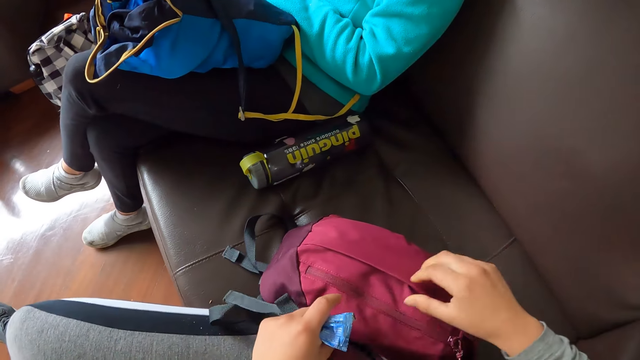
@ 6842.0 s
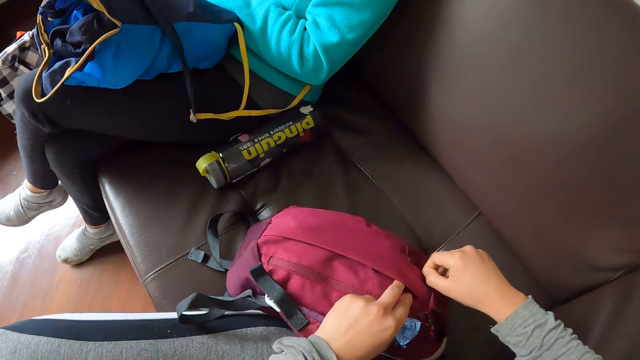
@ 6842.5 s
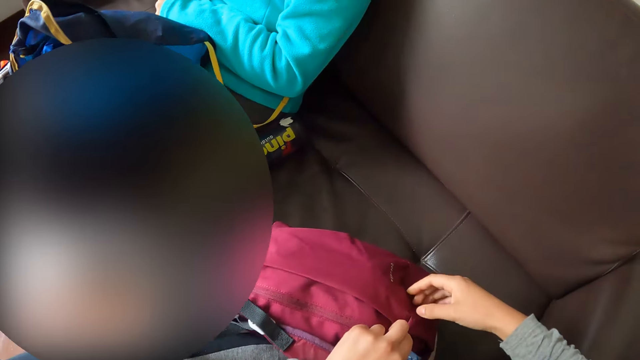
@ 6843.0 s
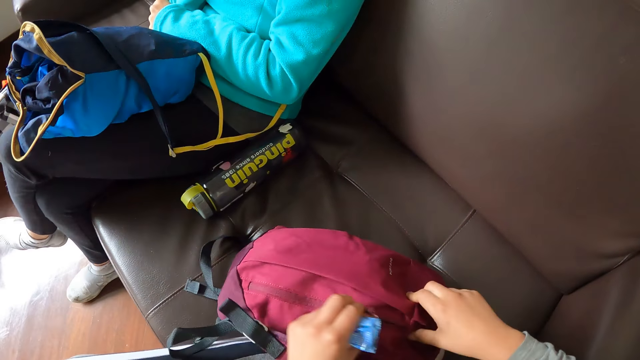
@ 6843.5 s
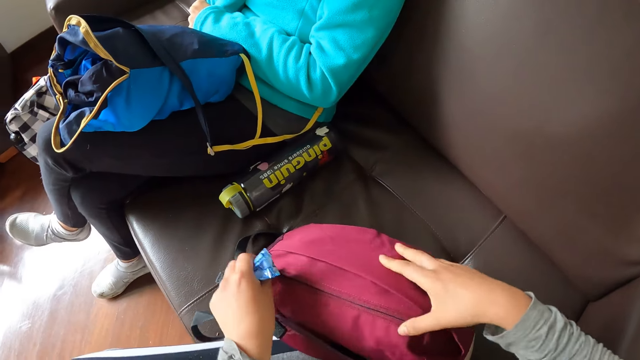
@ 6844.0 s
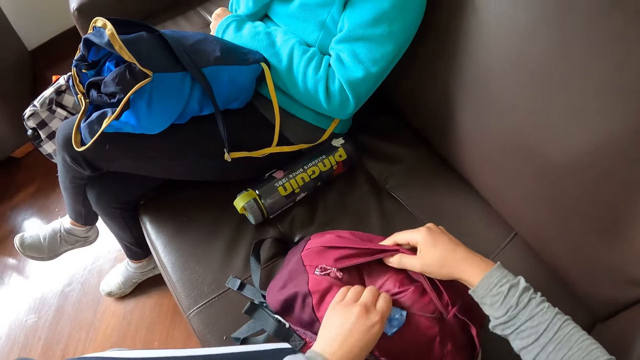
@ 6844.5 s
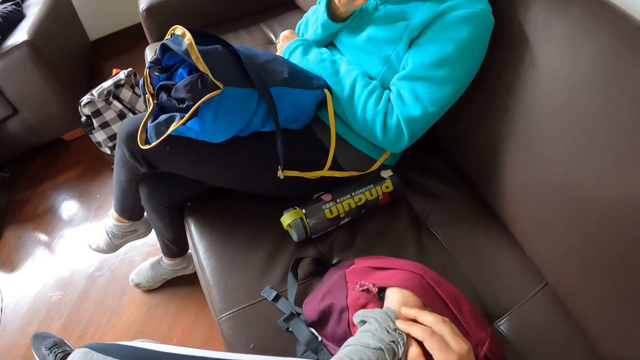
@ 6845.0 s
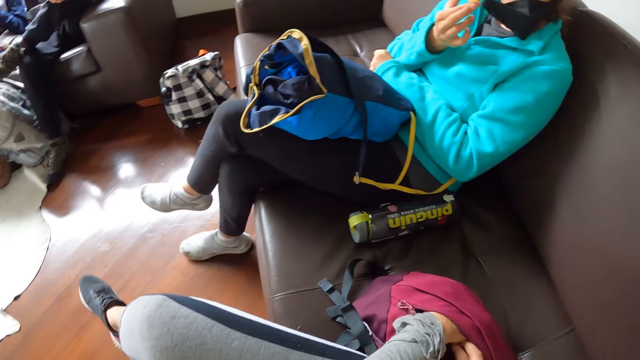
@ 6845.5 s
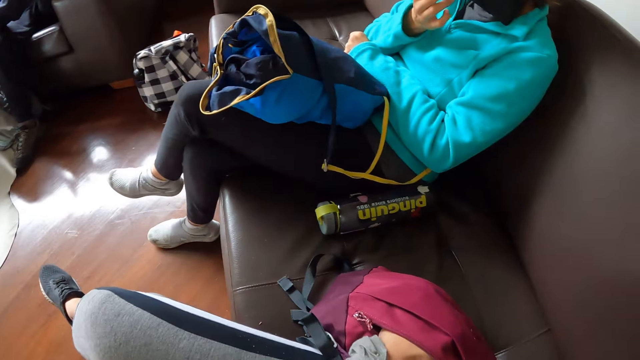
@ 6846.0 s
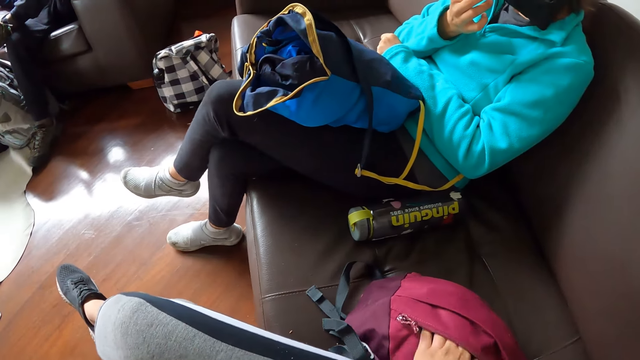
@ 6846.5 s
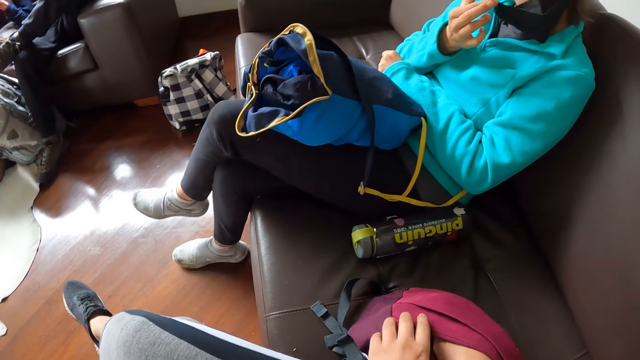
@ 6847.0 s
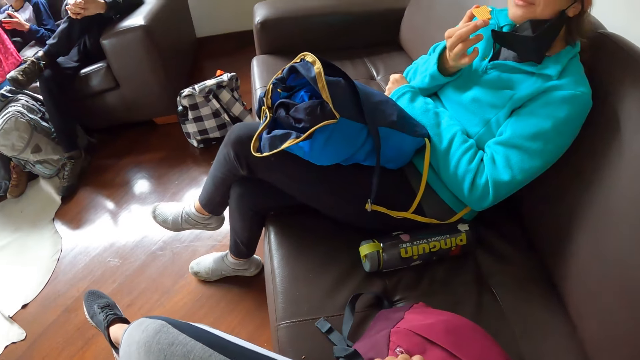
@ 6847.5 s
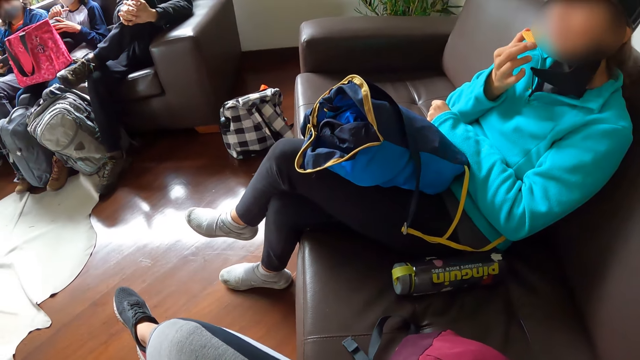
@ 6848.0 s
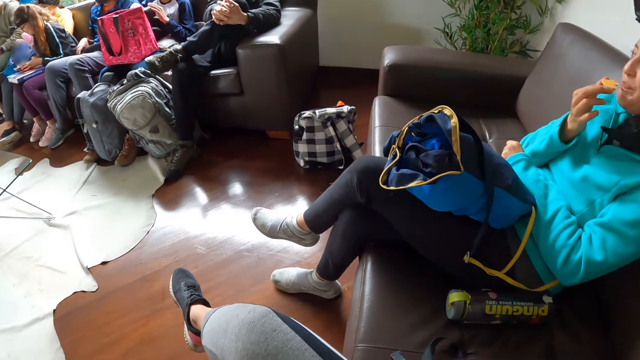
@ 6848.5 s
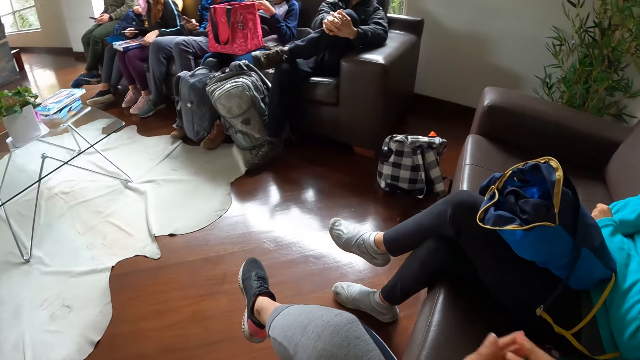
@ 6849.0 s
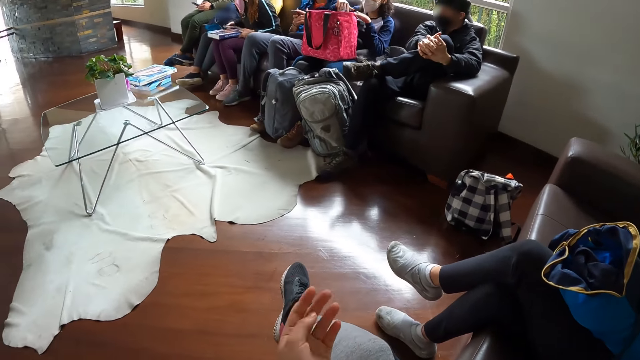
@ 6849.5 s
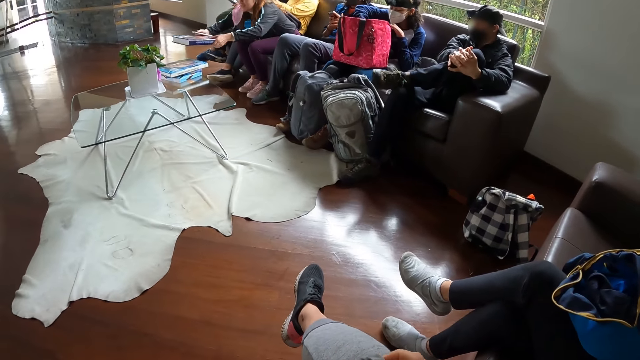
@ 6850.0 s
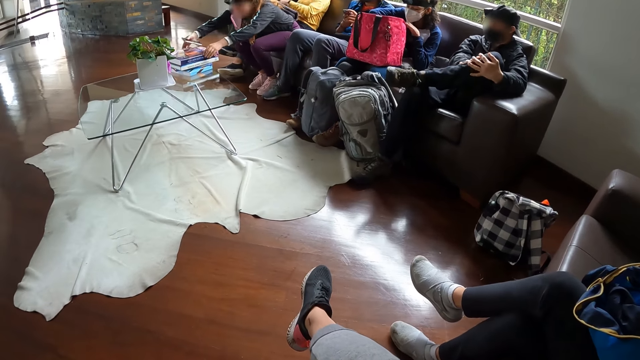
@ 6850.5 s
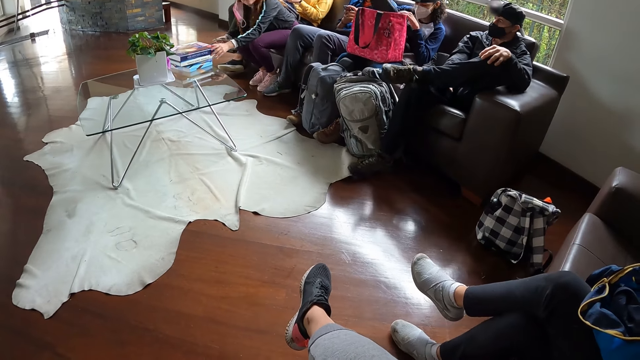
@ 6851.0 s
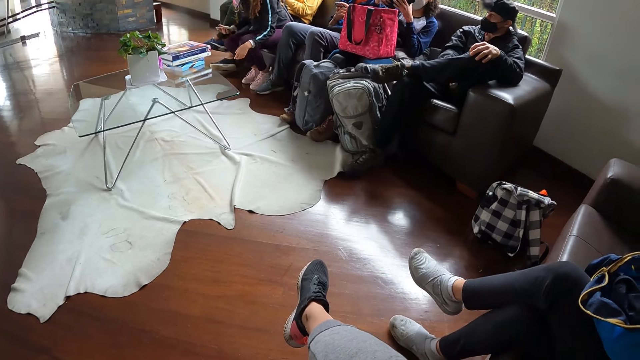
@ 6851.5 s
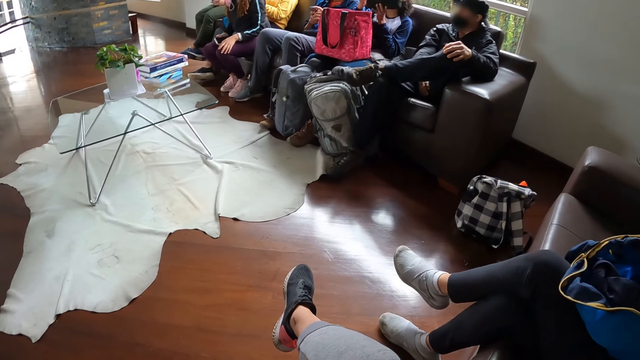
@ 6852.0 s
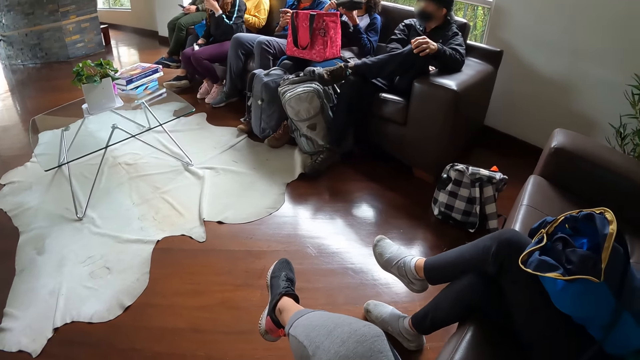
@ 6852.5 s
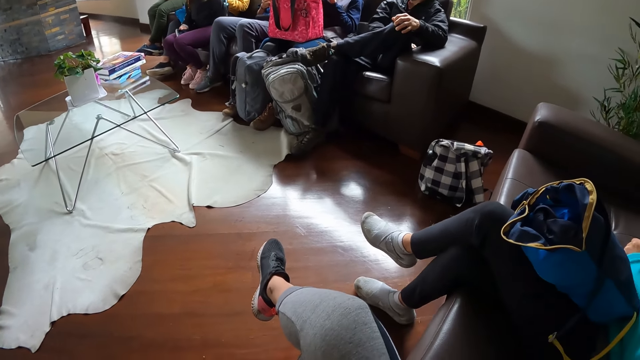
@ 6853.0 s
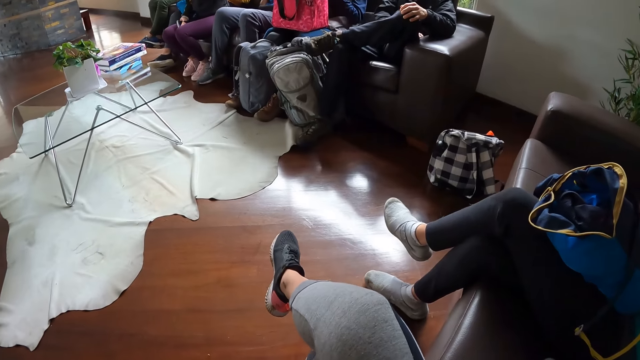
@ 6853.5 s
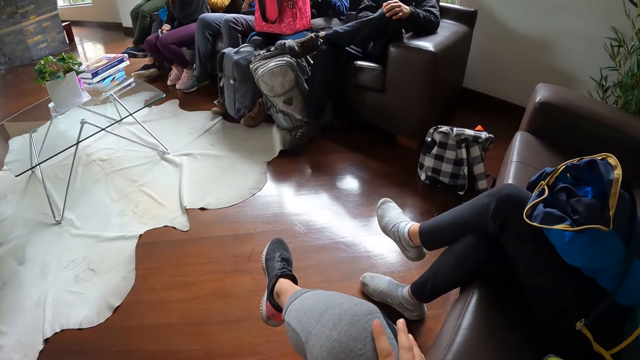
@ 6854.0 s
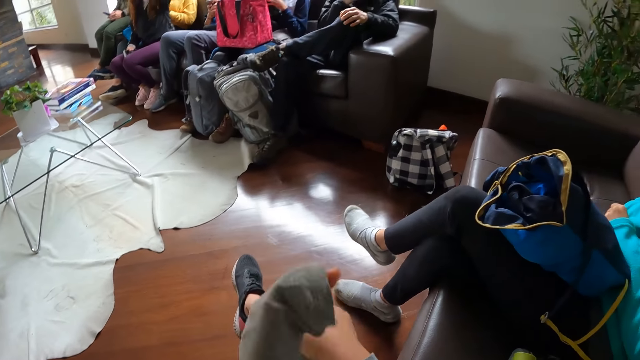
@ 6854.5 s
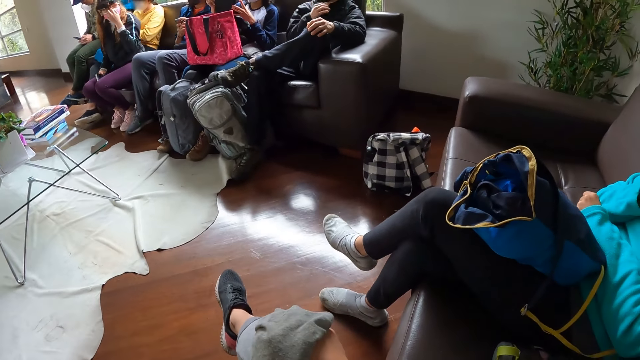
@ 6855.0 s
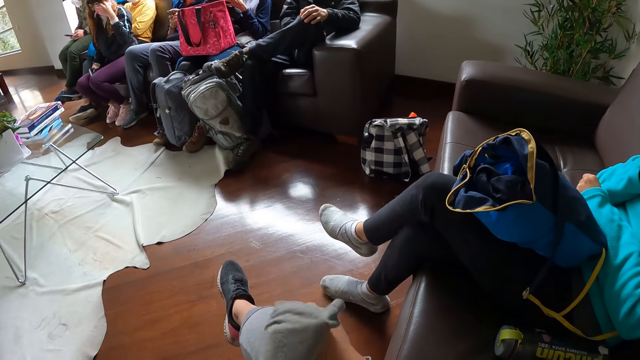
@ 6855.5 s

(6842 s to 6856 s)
The camera wearer opens the bag with both hands. She dips her left hand in the bag. She puts something in the bag. She dips her right hand in the bag. She removes her left hand from the bag. She closes the bag. A woman adjusts the pouch in her hands. Another woman picks up the phone on her lap with her right hand. A man operates a phone in his hands. The camera wearer gesticulates with her left hand. A third woman picks up a book on her lap with both hands. The second woman operates the phone in her right hand. The first woman removes a pouch inside the bag in her lap with her right hand. The third woman puts the book in her hands on the table. The first woman opens the pouch in her hands.

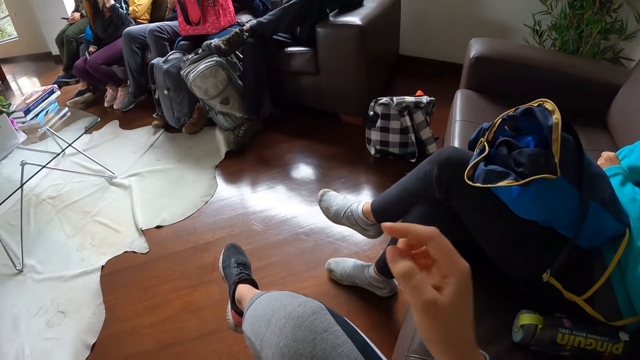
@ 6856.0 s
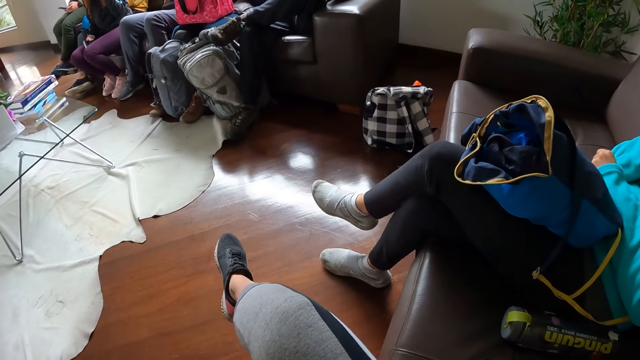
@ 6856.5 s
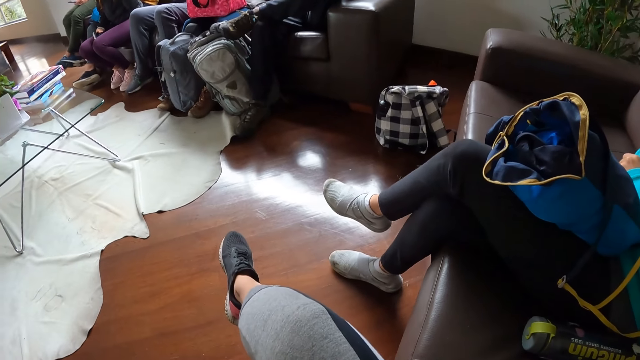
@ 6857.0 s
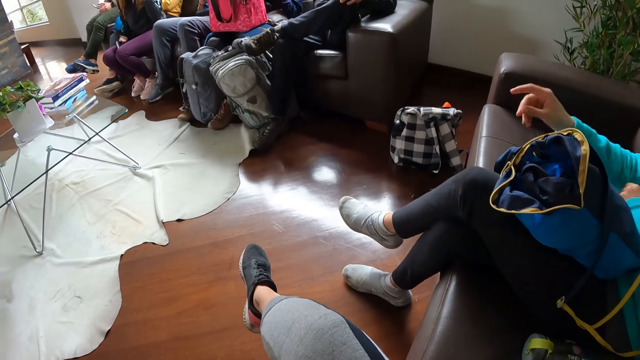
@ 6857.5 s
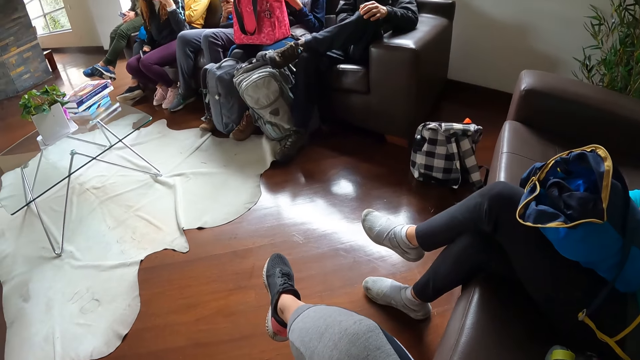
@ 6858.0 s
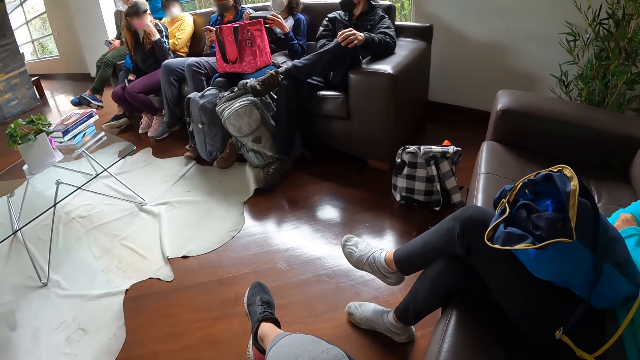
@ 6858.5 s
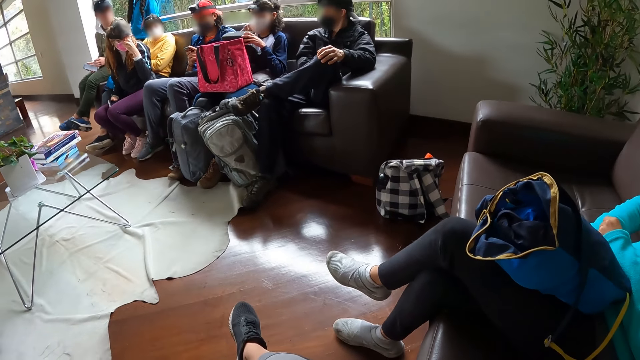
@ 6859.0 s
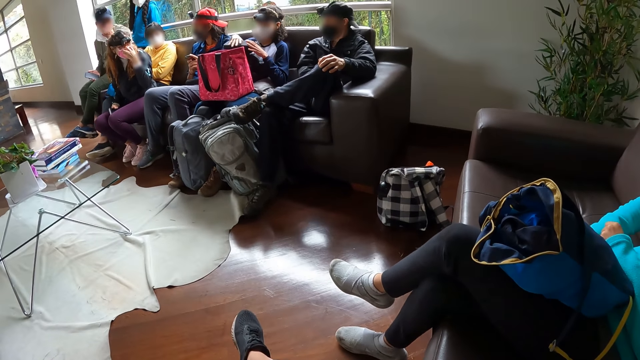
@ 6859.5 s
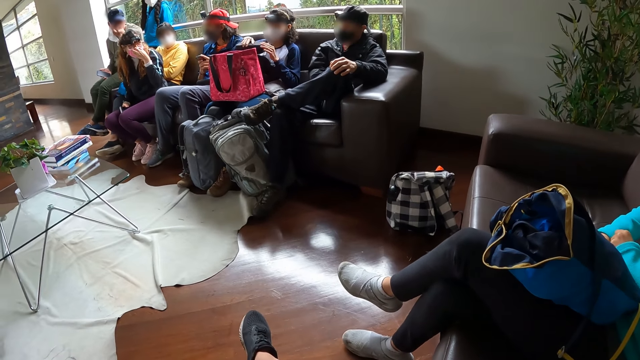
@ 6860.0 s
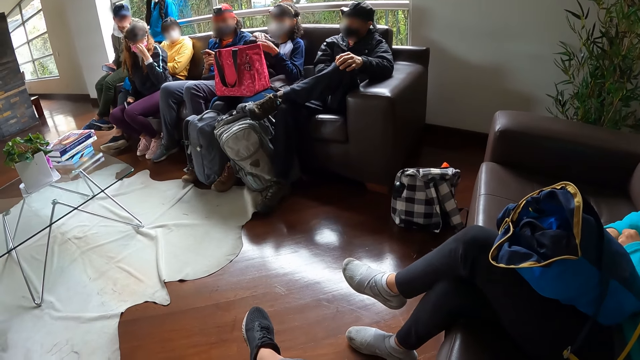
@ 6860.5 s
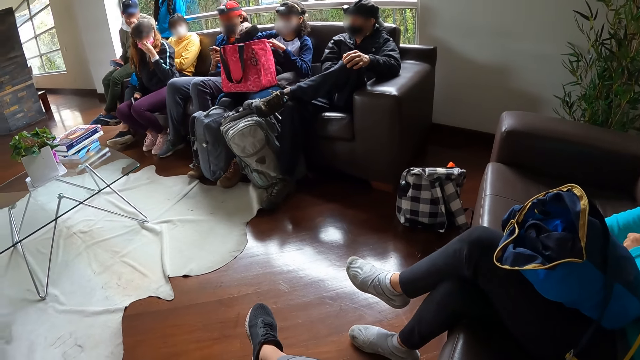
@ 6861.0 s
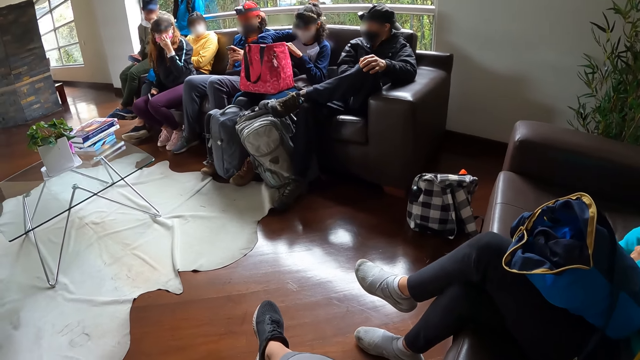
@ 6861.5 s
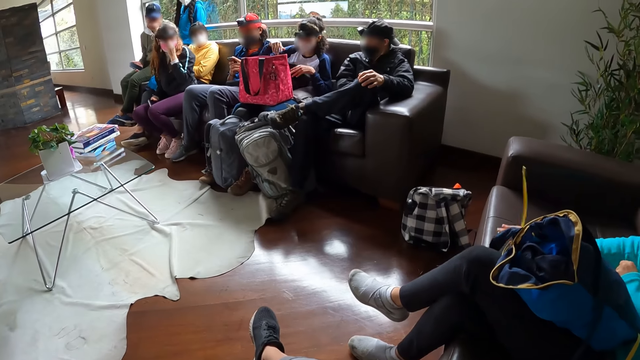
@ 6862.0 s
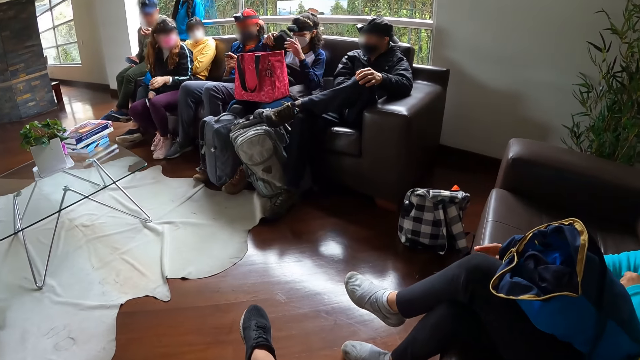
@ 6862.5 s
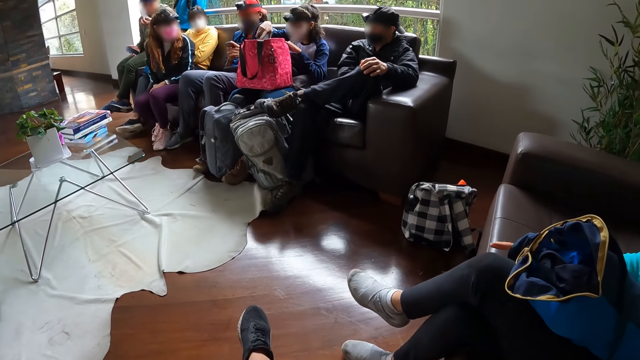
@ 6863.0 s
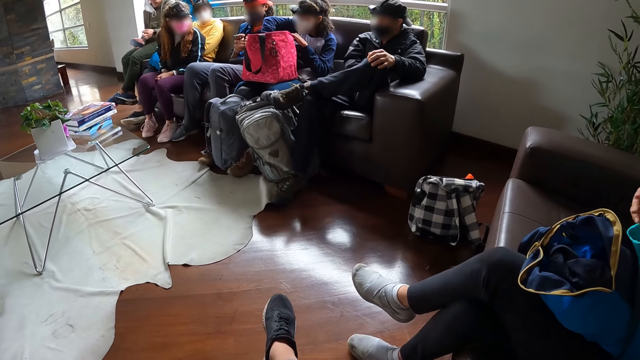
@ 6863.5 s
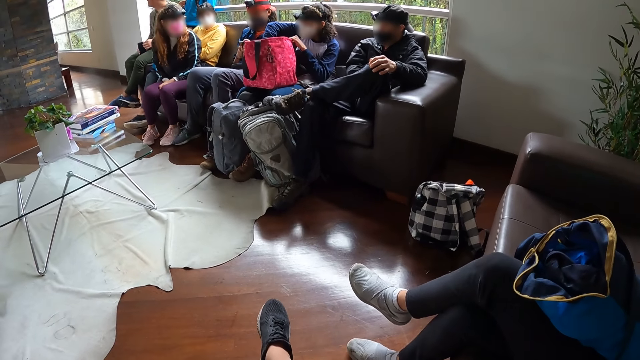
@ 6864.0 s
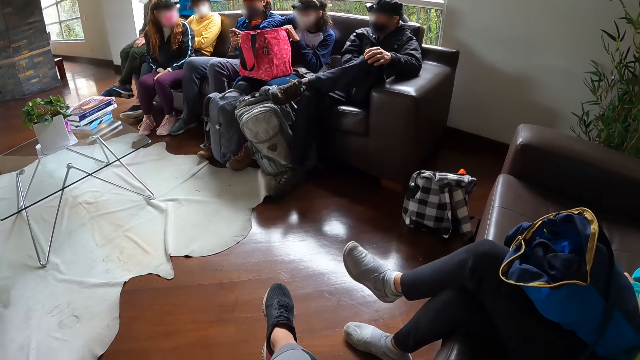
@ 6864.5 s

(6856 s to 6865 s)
A woman dusts the sofa with her right hand. Another woman closes the pouch in her hands. A man interacts with the second woman. The second woman puts the pouch in her right hand in the bag on her lap. The second woman picks up the pouch on her lap. A third woman interacts with the second woman. The second woman puts the pouch in her right hand in the bag on her lap.
